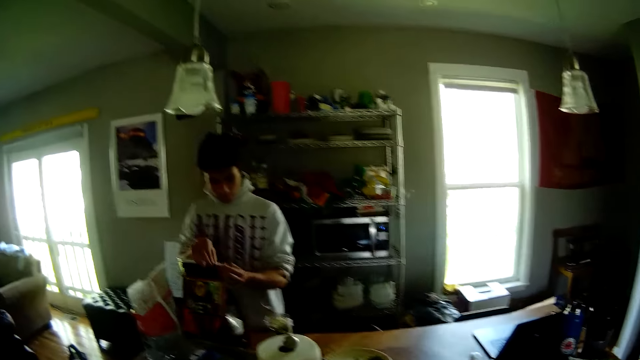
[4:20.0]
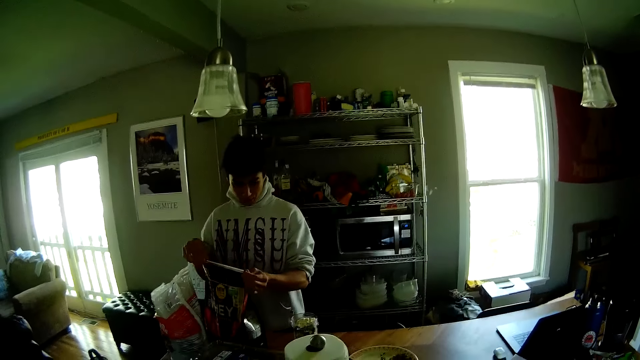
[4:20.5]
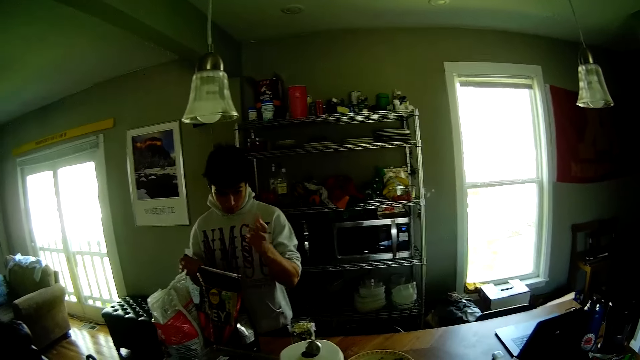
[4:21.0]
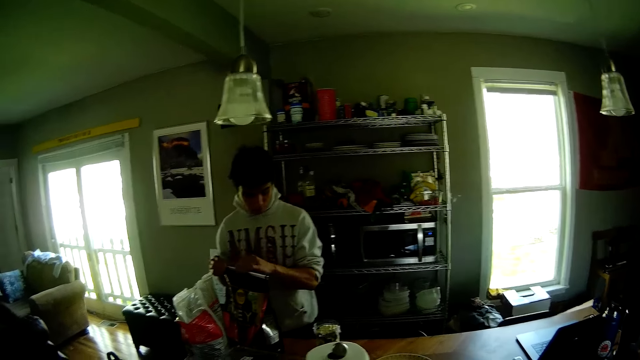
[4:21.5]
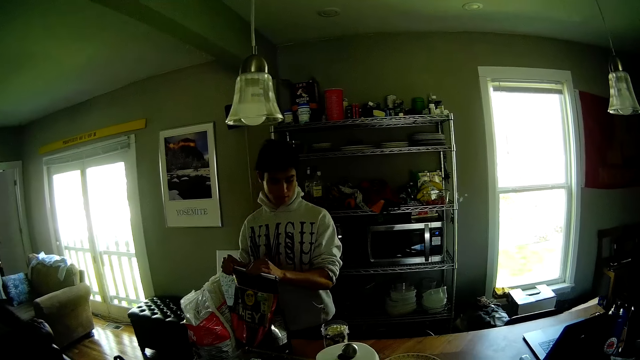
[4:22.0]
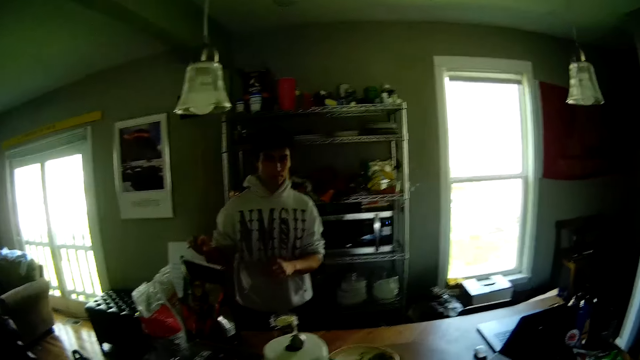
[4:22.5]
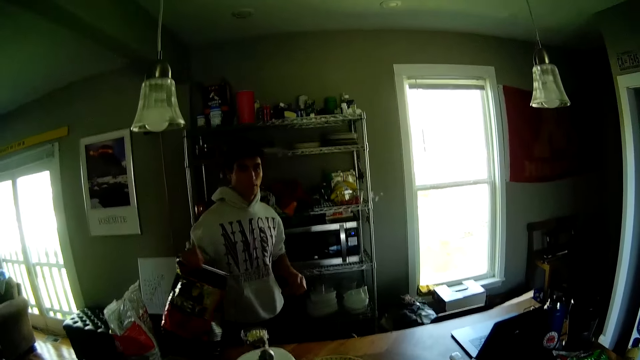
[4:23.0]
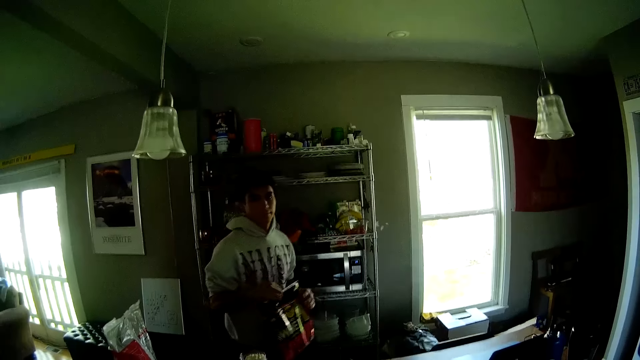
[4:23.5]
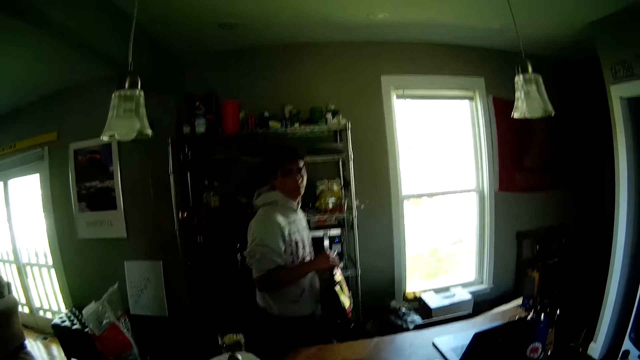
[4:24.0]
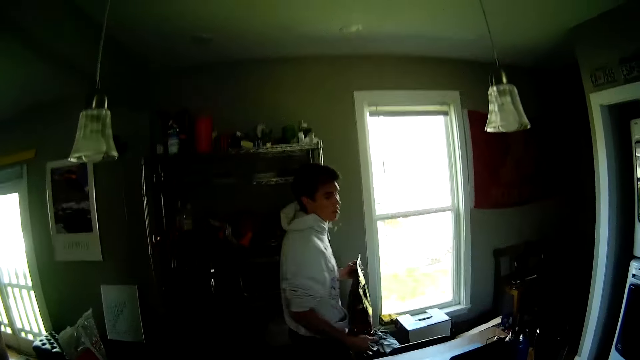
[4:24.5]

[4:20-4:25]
The camera wearer closes the sugar nylon bag. They converse with the man. The man carries the pack of whey from the table with his right hand. The camera wearer carries the sugar bag. The man takes the pack of whey to the pantry with both hands.

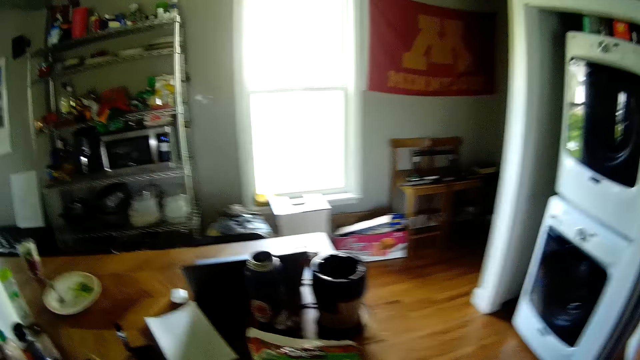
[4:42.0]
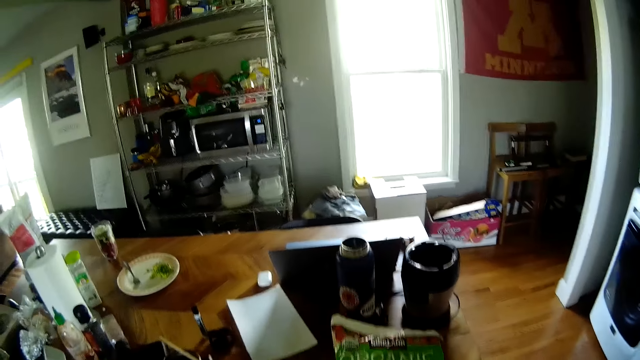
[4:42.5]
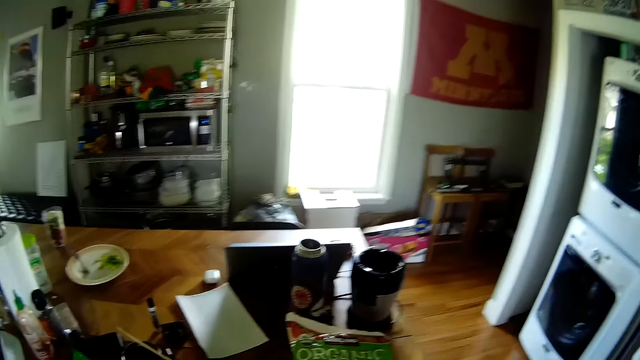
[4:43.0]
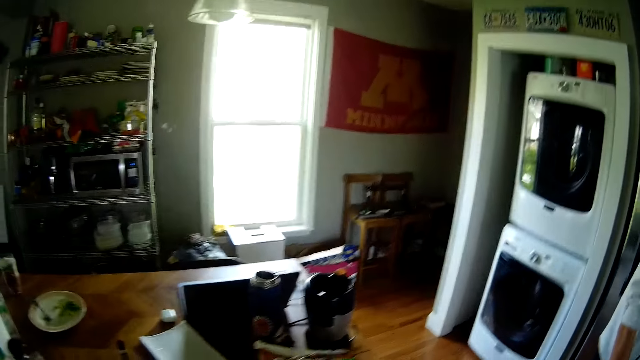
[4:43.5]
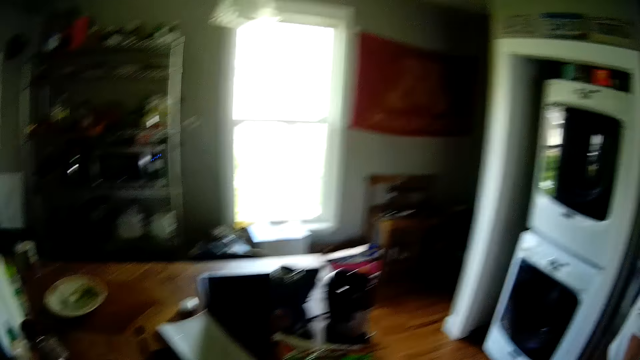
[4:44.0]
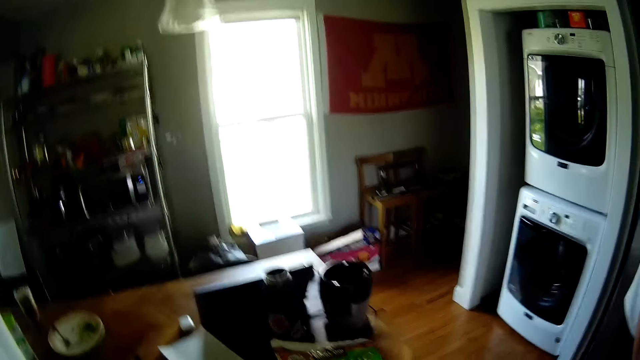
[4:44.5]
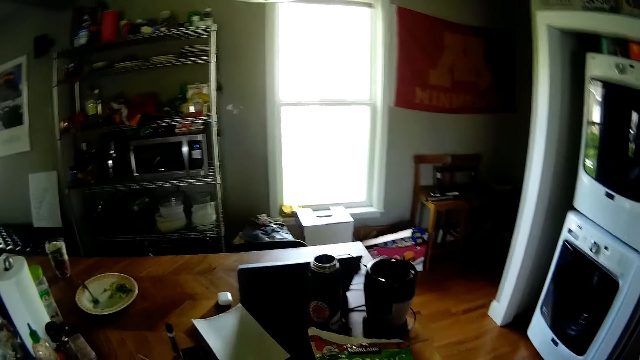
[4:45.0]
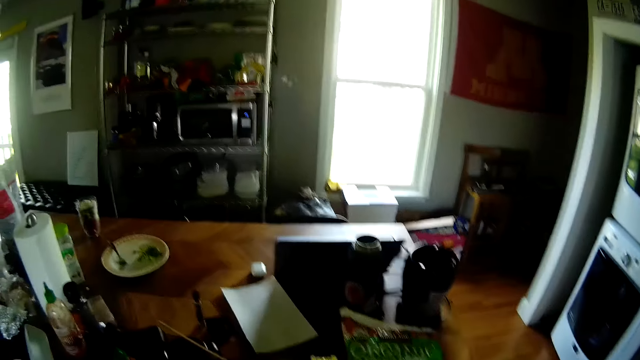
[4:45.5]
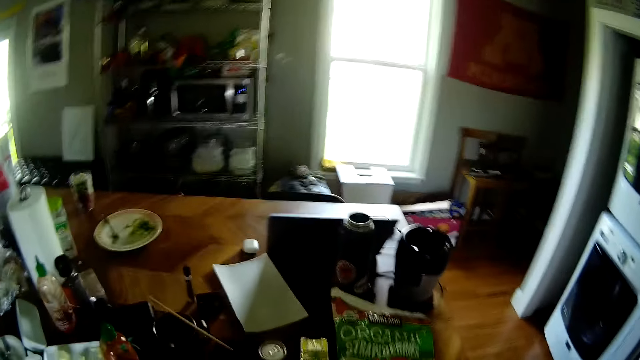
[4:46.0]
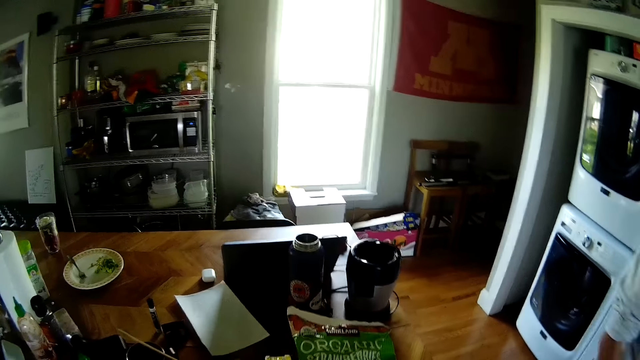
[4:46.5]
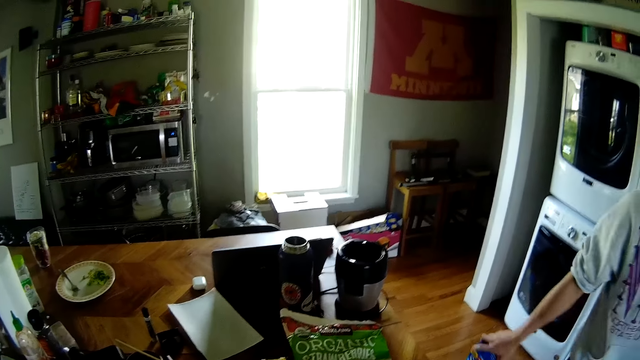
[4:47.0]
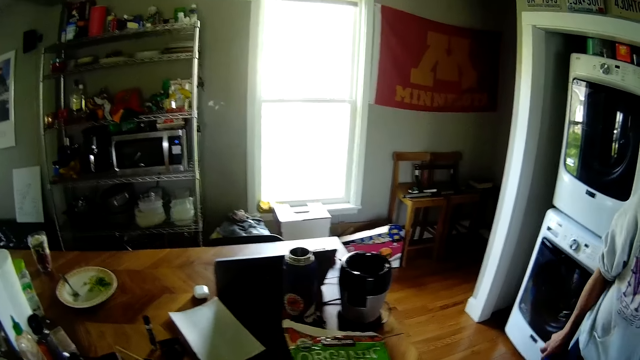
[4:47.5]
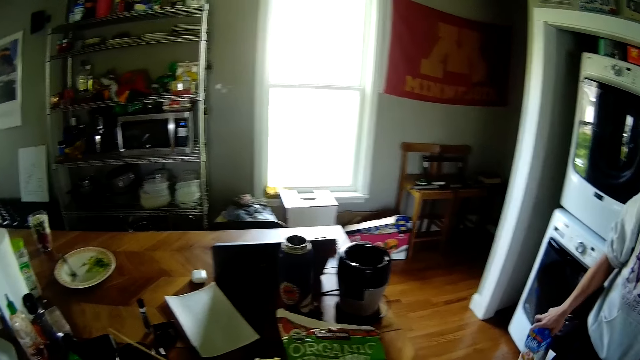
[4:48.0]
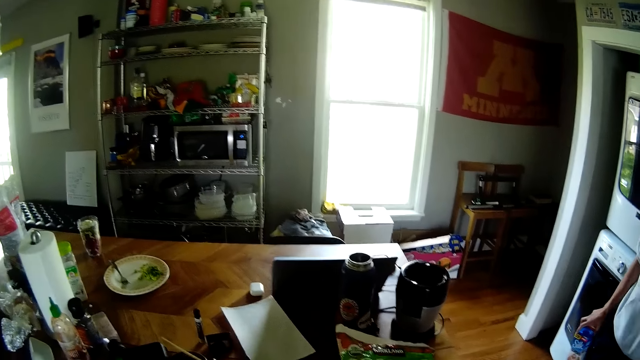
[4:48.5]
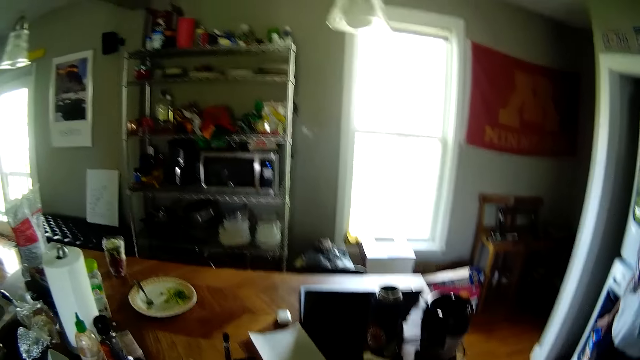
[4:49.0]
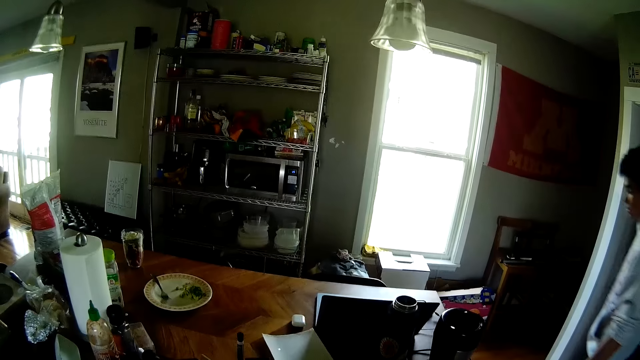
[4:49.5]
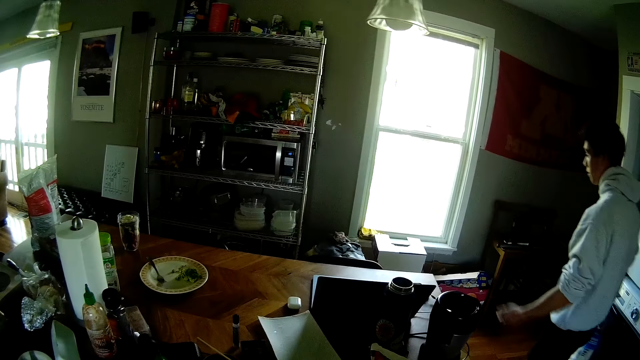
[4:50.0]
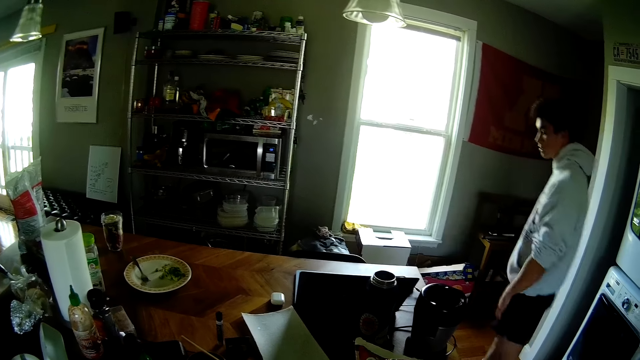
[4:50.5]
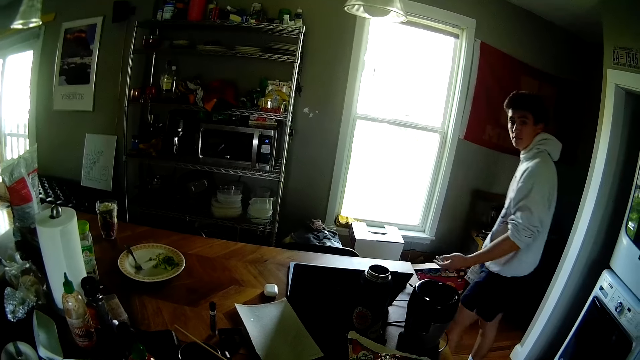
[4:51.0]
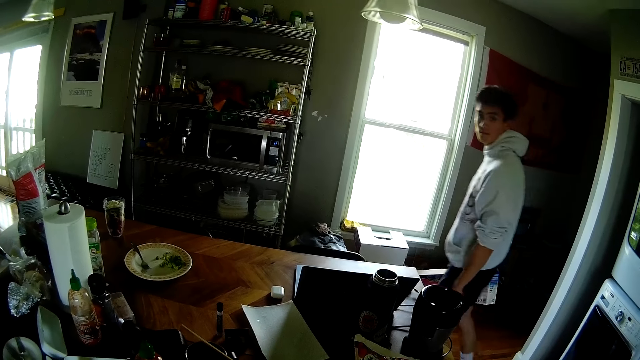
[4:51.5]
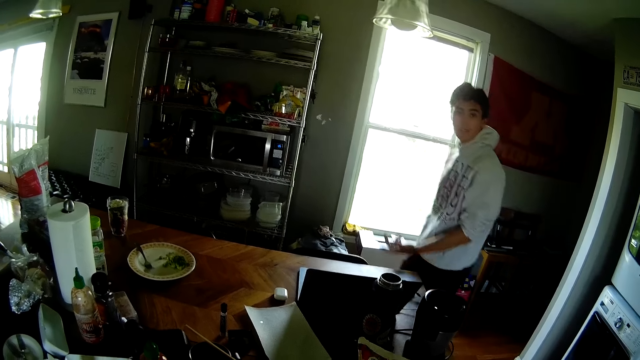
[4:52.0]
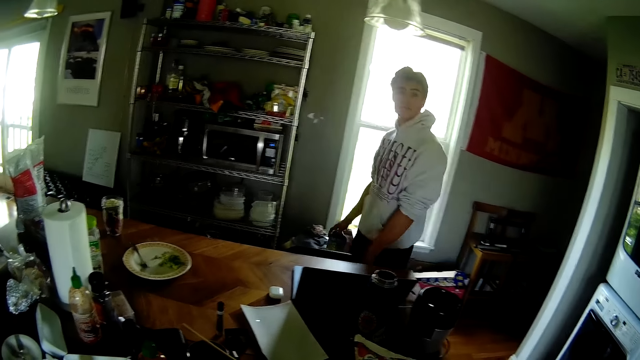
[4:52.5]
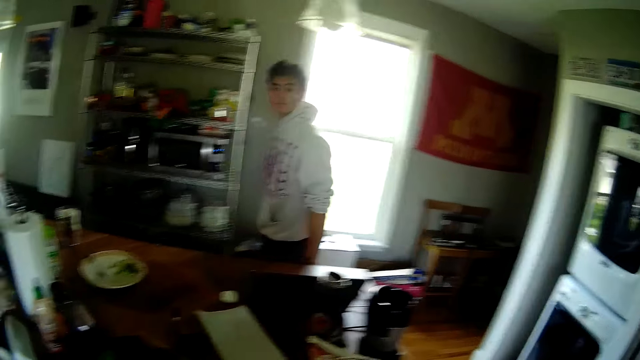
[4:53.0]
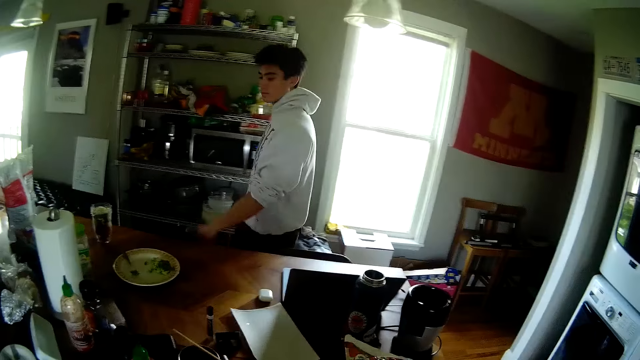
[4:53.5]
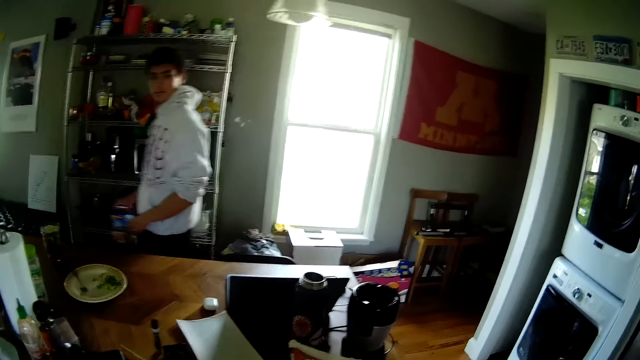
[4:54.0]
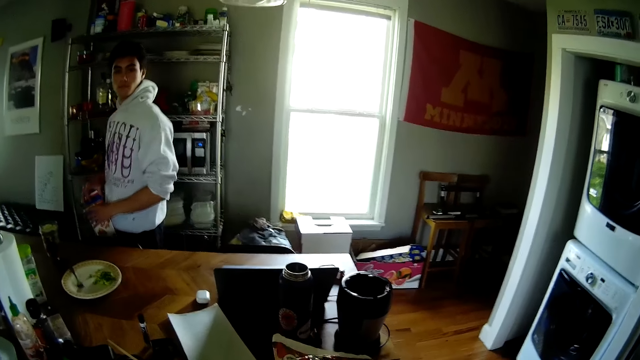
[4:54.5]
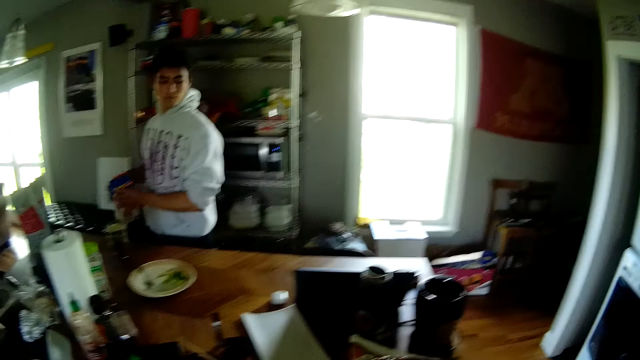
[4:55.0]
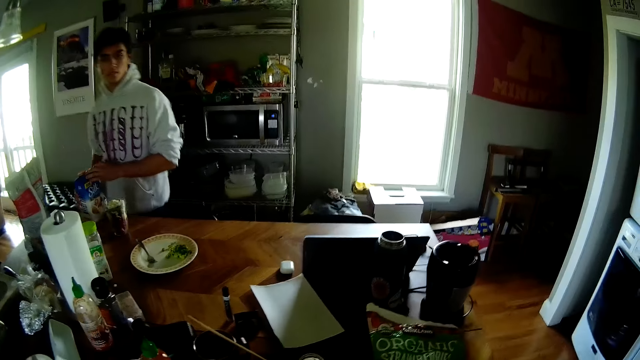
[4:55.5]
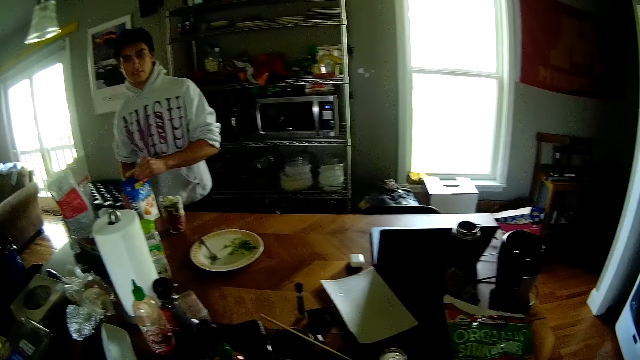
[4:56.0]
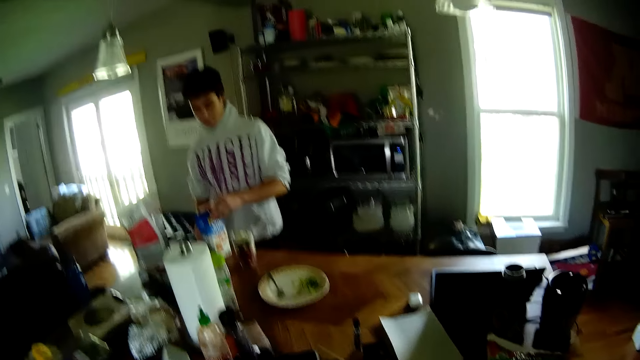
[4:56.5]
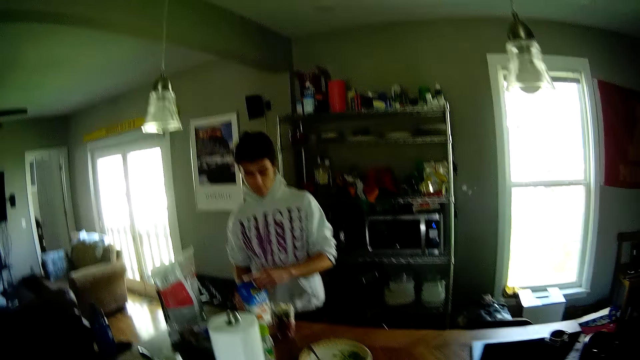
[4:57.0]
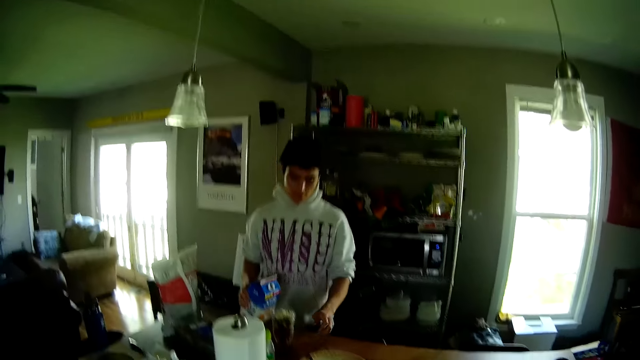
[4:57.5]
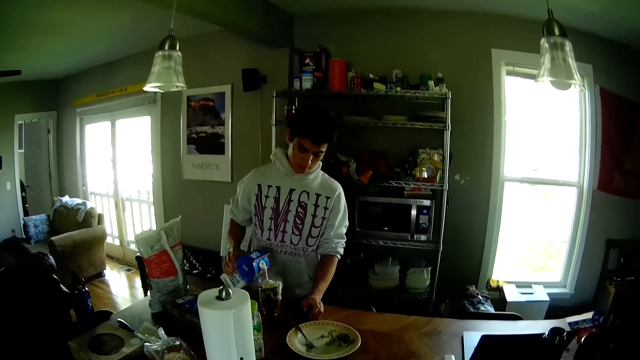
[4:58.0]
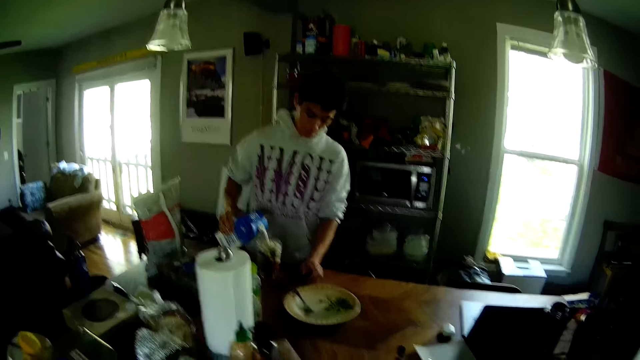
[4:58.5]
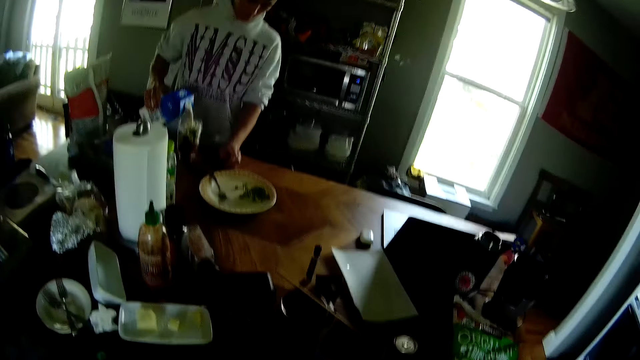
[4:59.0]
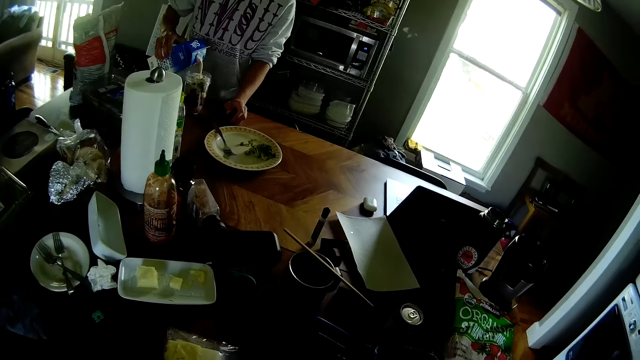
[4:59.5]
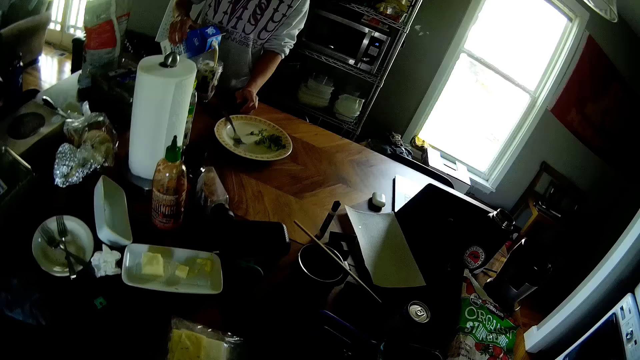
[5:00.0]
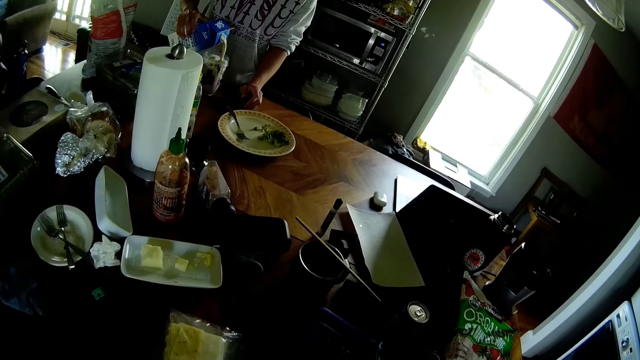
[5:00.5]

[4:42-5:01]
The camera wearer converses with the man. The man holds a pack of milk in his right hand. He holds the pack of milk with both of his hands. He drops the pack of milk on a table with both of his hands. He opens the lid of the pack of milk with his left hand. He places his left hand on the table. He pours milk into a cup on the table from the blue carton with his right hand.
